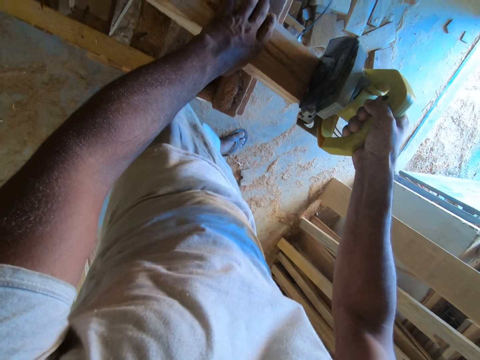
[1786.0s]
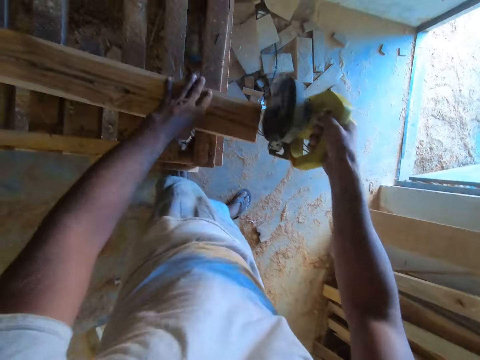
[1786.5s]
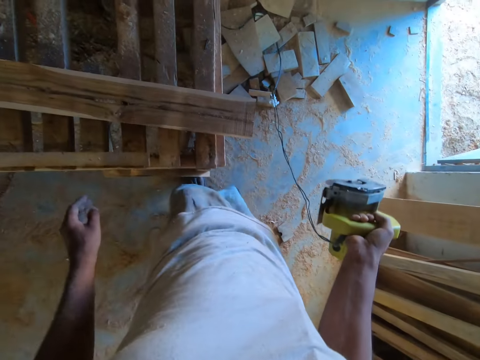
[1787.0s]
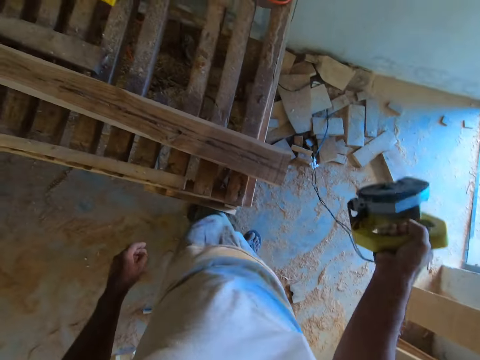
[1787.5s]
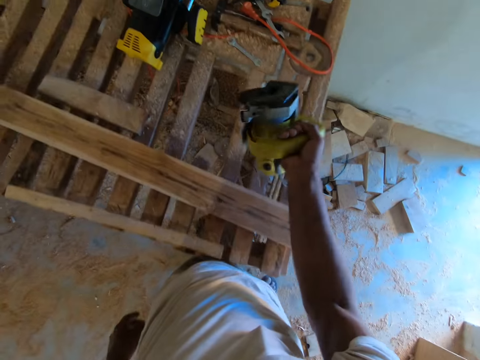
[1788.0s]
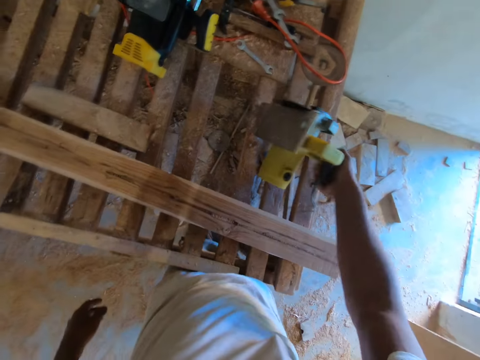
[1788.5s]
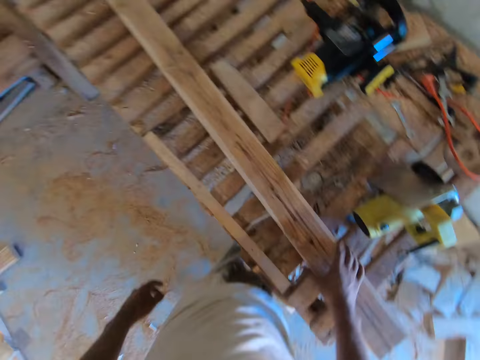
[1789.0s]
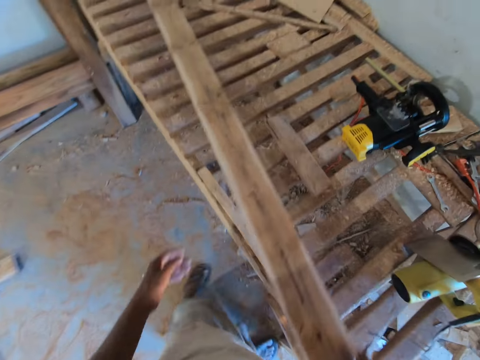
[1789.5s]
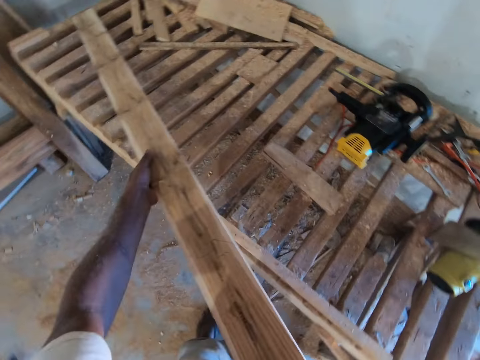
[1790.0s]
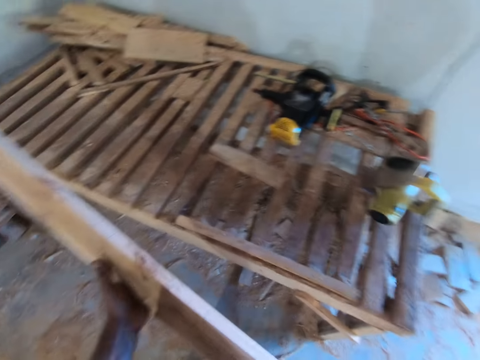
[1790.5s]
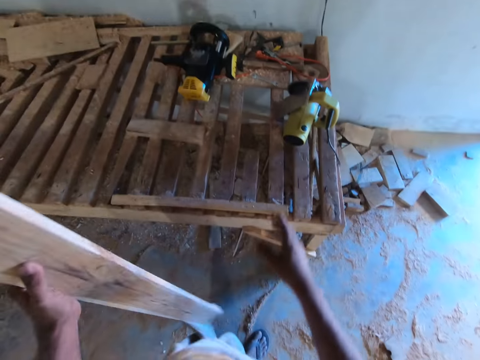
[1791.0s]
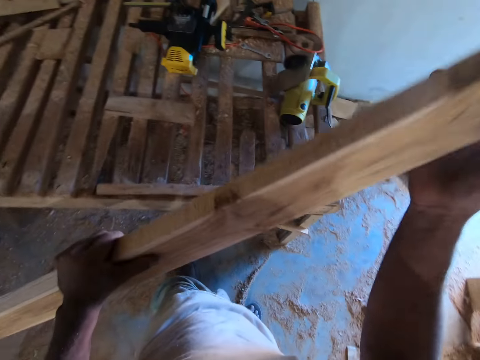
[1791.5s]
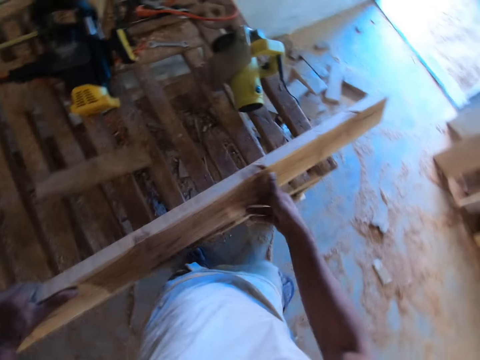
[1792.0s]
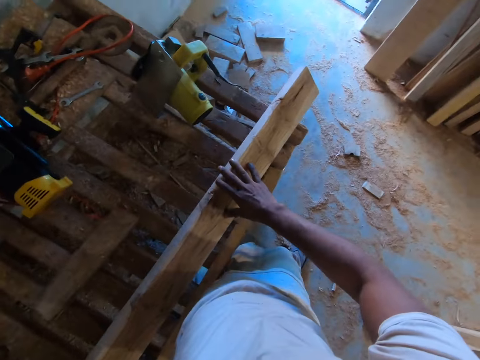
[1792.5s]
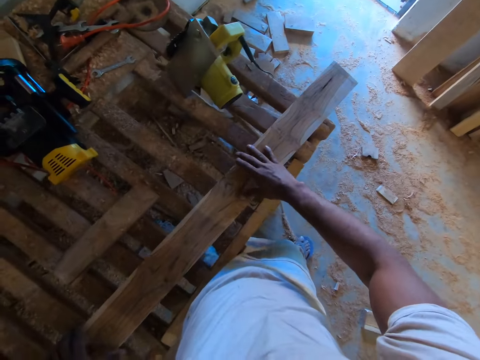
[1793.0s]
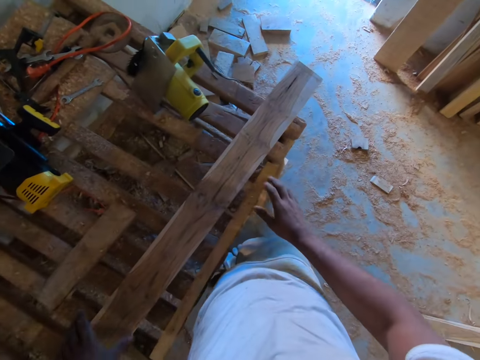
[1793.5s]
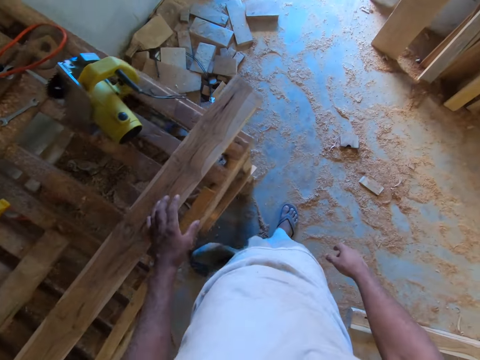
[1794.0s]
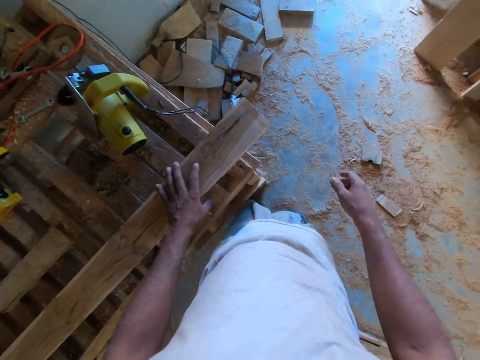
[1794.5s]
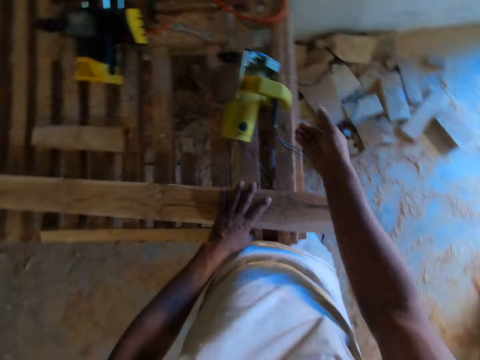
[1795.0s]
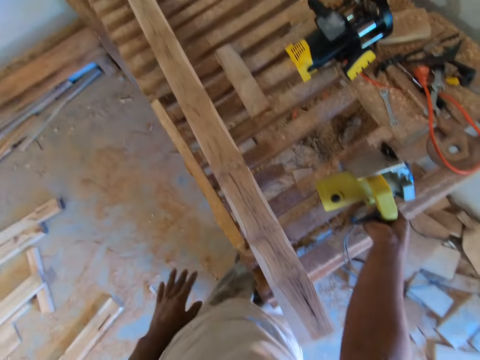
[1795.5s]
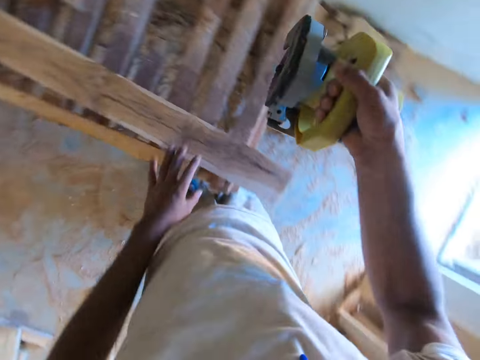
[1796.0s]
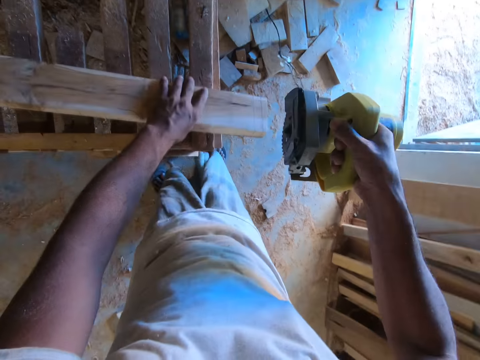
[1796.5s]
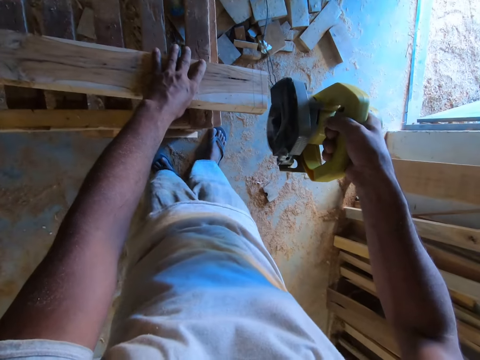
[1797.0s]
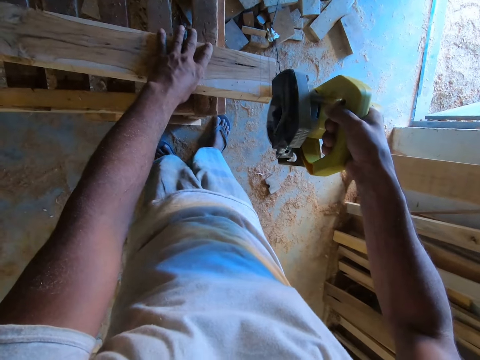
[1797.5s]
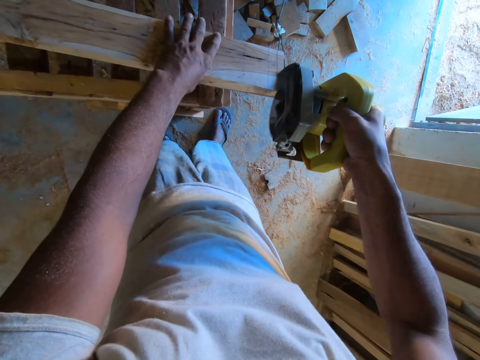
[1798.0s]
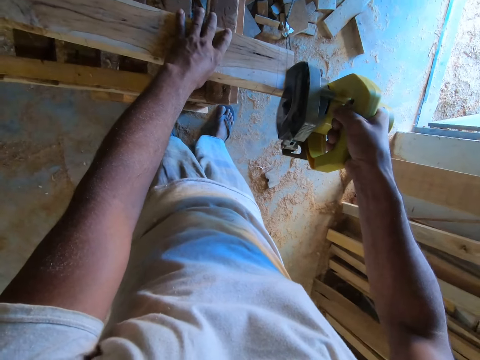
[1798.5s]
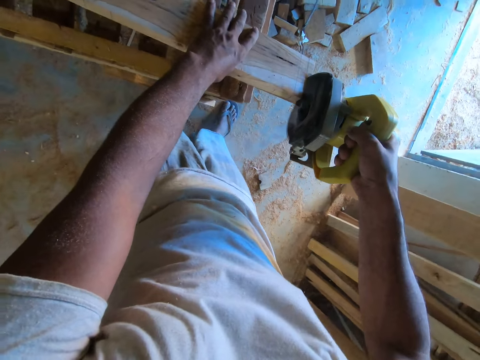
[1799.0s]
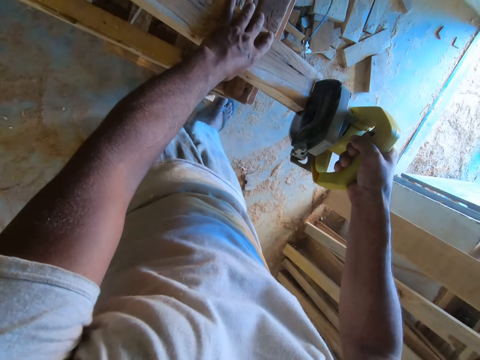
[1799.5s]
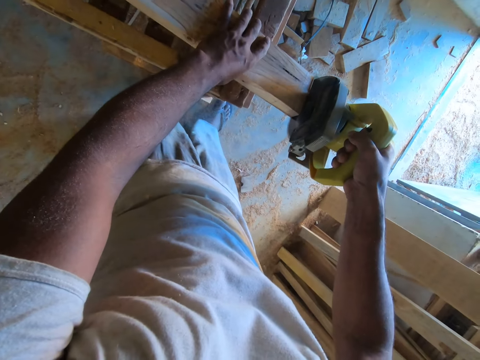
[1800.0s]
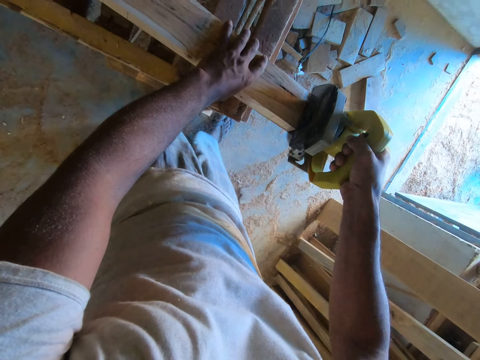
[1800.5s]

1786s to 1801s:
The camera wearer drops the cutting machine on the table with his right hand. He picks up the plank from the table with his right hand. He turns the plank with both hands. He drops the plank on the table with both hands. He picks up the cutting machine from the table with his right hand. He places his left hand on the plank. He cuts the stick with the cutting machine in his right hand.

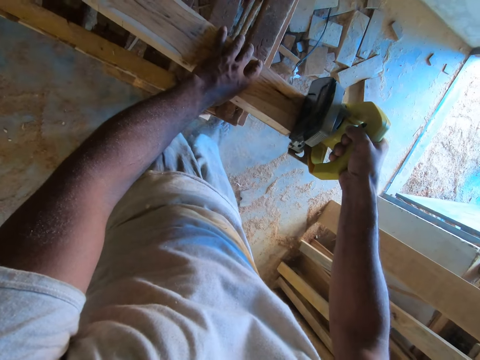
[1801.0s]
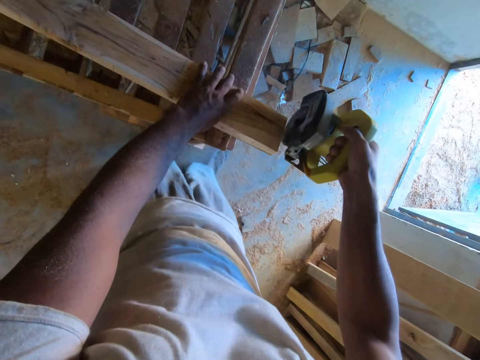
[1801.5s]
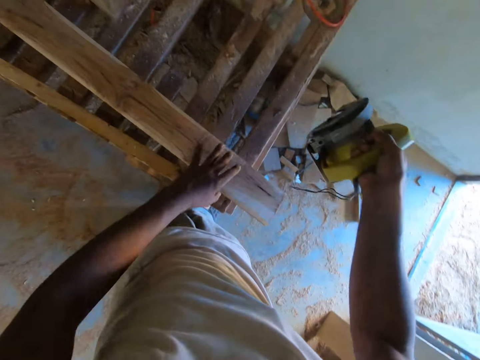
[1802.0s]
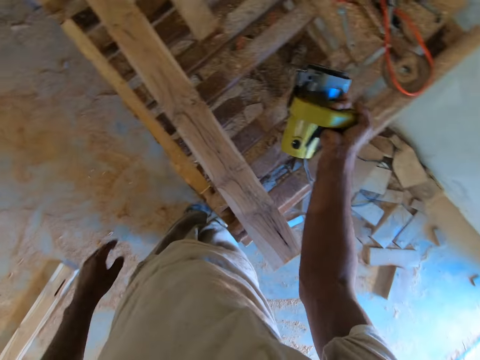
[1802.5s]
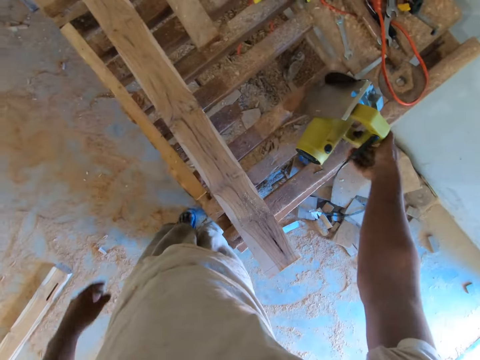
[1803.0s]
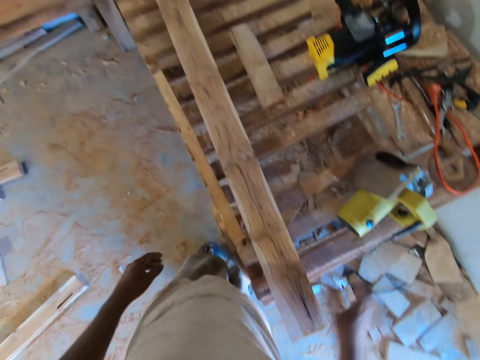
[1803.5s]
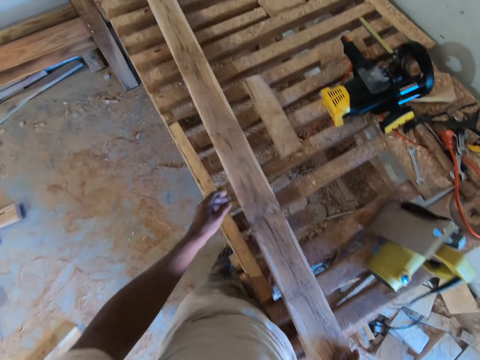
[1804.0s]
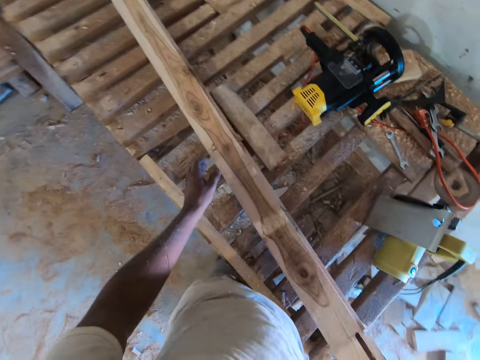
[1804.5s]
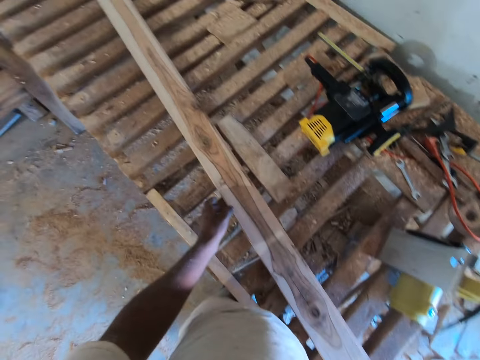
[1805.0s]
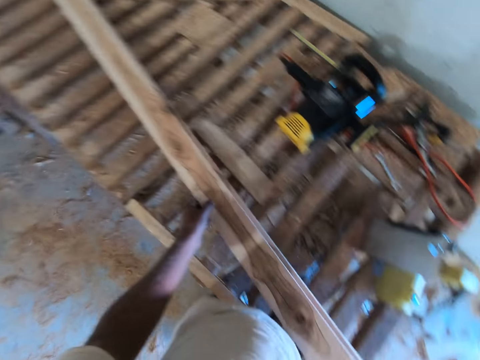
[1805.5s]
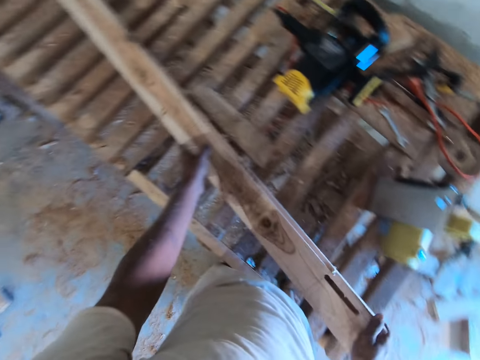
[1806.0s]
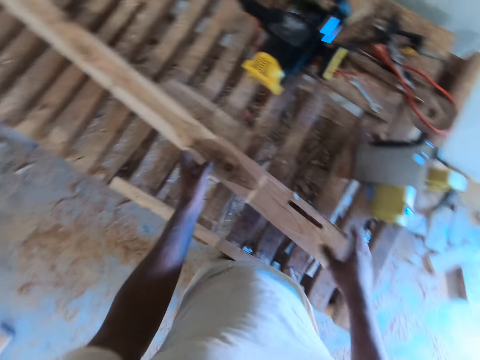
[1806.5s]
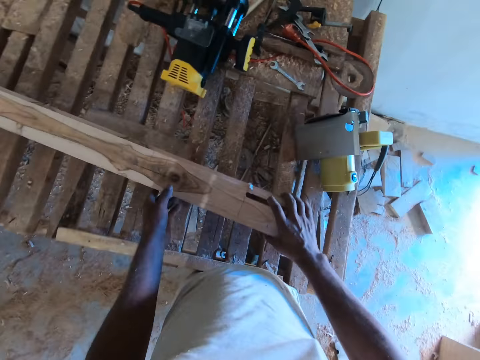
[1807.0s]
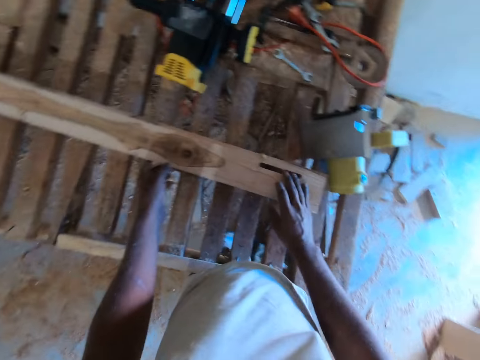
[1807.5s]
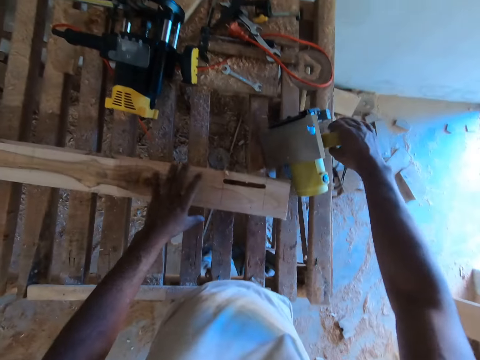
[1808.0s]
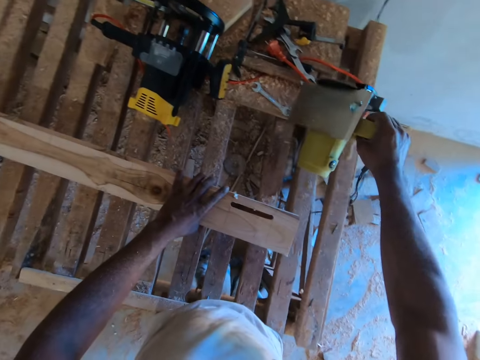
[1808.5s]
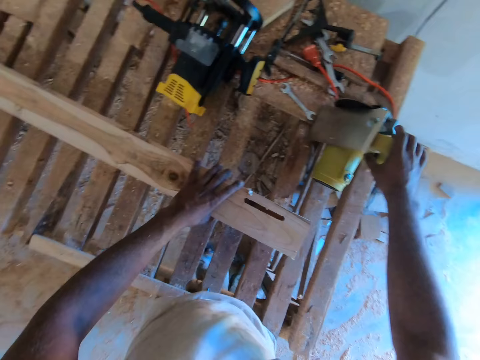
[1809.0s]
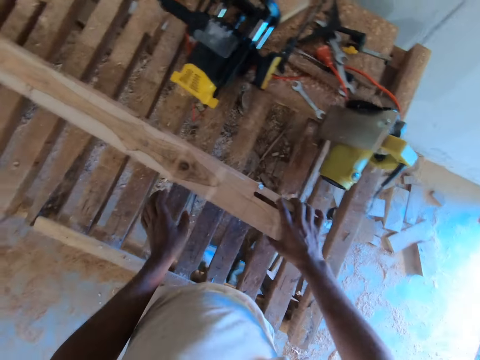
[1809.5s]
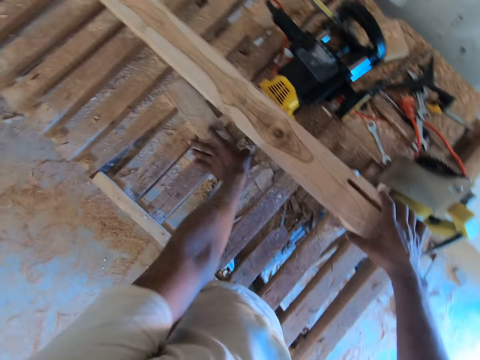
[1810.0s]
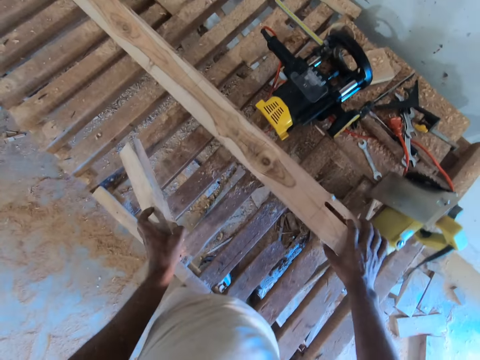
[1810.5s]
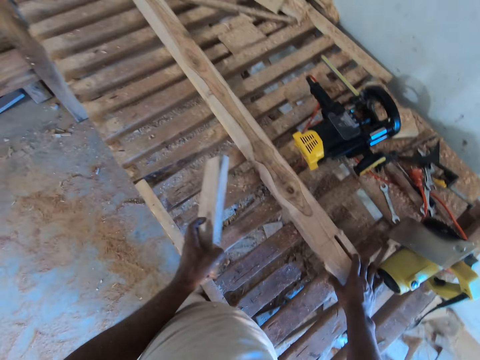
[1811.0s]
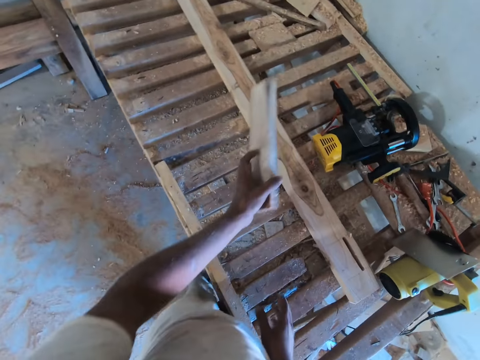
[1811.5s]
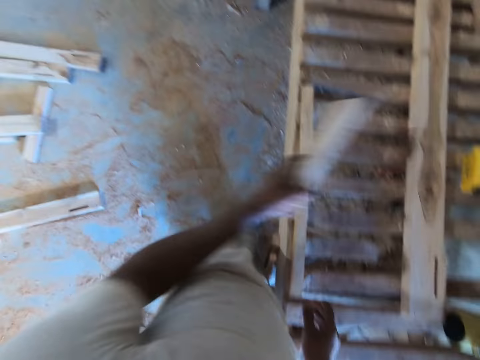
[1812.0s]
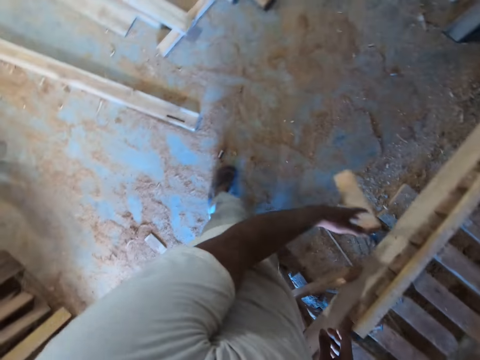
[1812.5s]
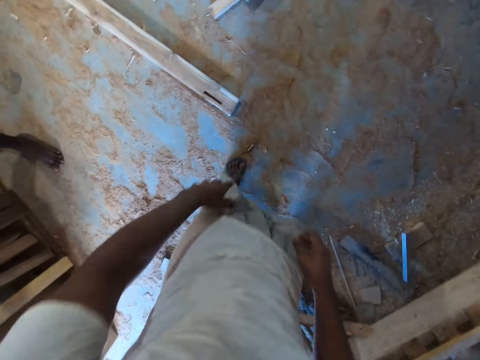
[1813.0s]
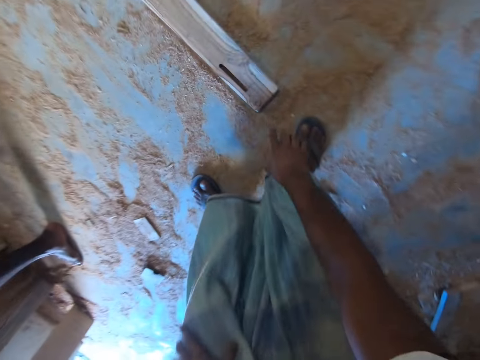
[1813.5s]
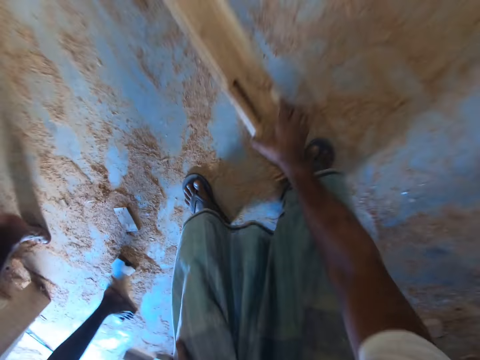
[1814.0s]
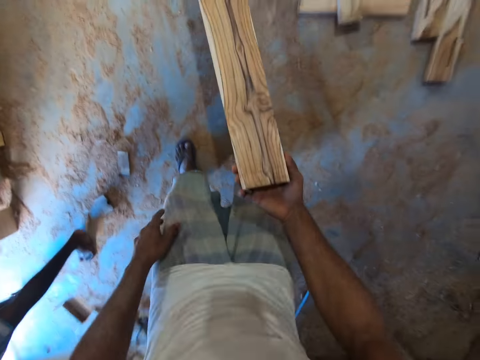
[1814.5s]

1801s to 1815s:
The camera wearer drops the cutting machine on the table with his right hand. He turns the plank with his right hand. He adjusts the plank on the table with both hands. He drags the wood frame. He moves the cutting machine with his right hand. He lifts the plank up with his right hand. He picks up a wood from the table with his left hand. He drops the plank on the table with his right hand. He drags the wood frame. He drops the wood on the floor with his left hand. He picks up the plank from the floor with his right hand.
